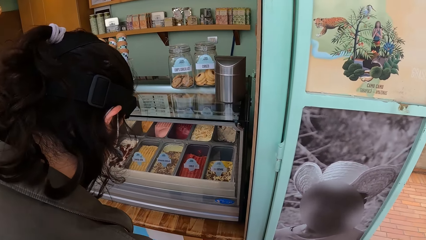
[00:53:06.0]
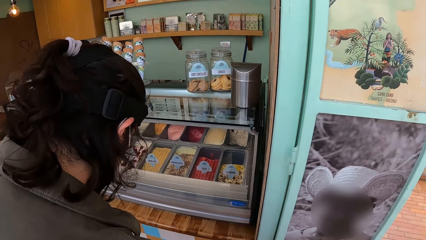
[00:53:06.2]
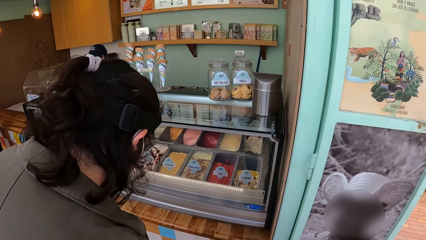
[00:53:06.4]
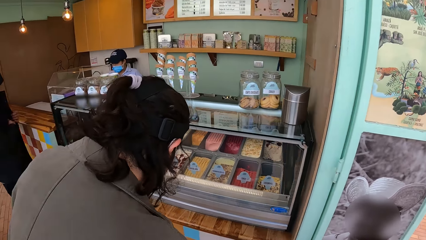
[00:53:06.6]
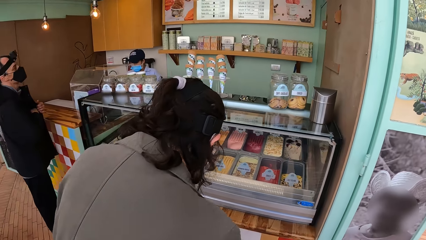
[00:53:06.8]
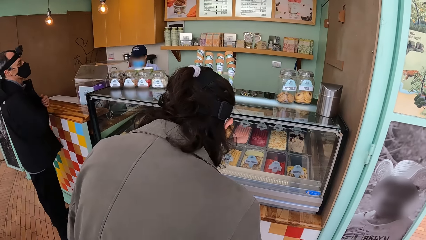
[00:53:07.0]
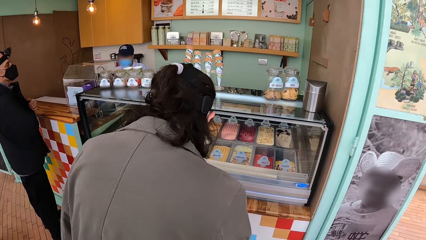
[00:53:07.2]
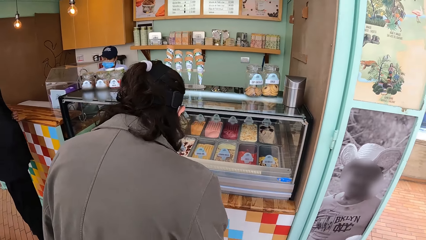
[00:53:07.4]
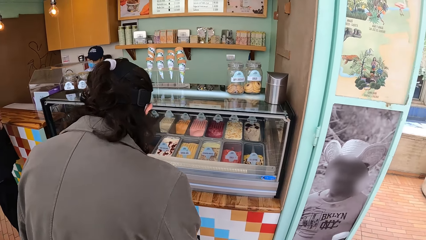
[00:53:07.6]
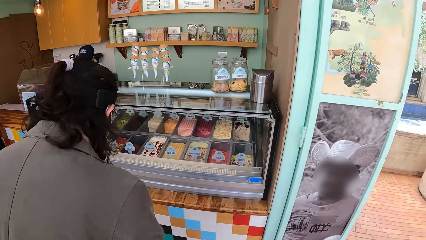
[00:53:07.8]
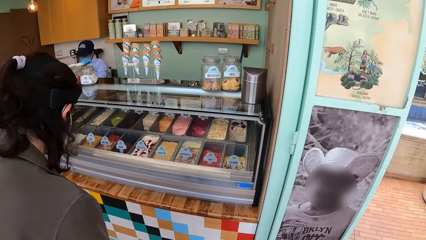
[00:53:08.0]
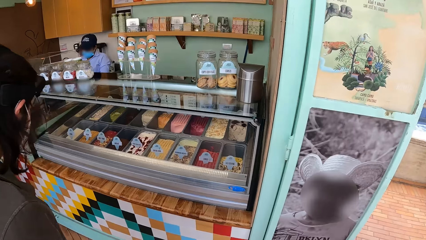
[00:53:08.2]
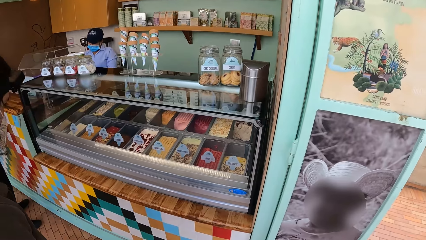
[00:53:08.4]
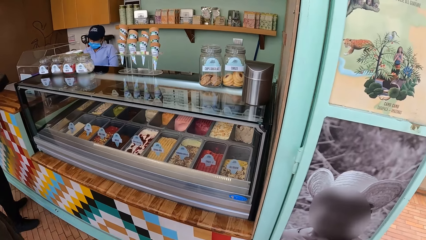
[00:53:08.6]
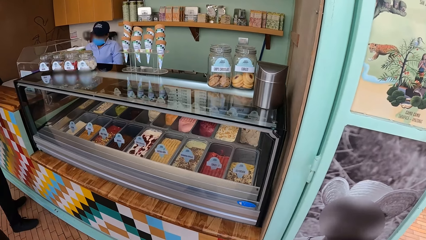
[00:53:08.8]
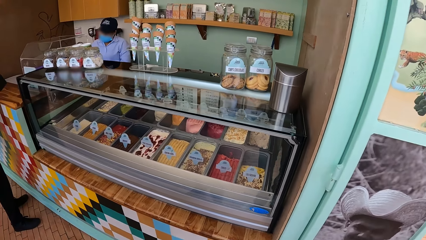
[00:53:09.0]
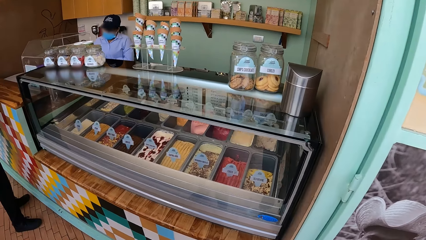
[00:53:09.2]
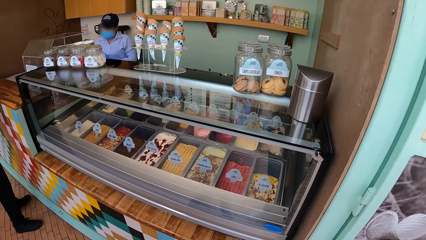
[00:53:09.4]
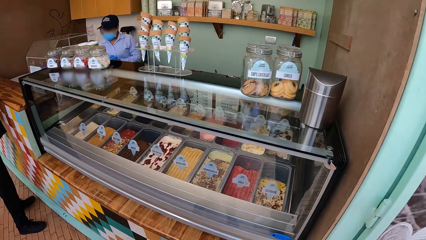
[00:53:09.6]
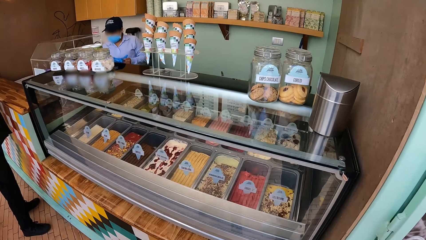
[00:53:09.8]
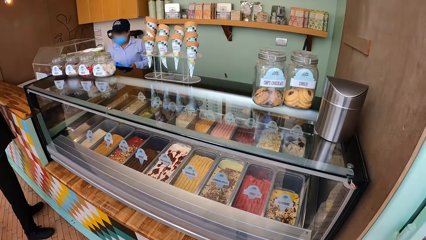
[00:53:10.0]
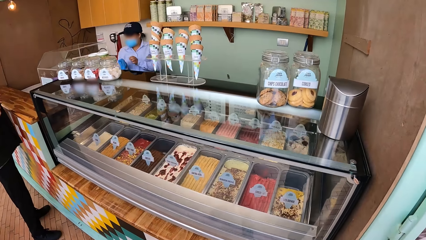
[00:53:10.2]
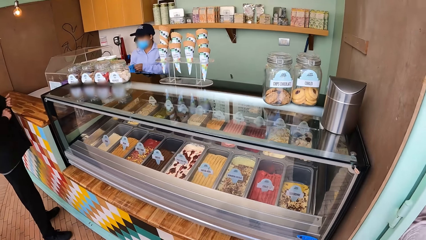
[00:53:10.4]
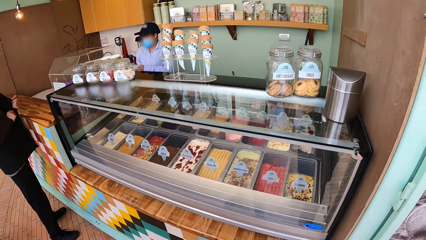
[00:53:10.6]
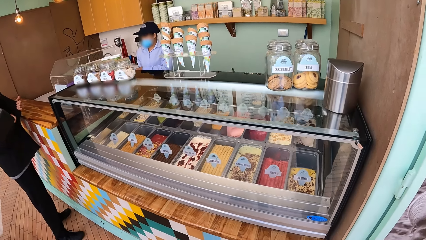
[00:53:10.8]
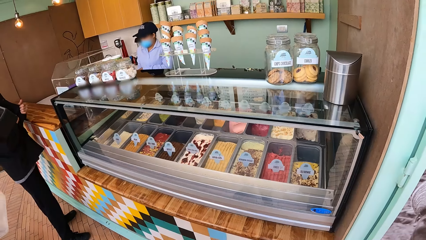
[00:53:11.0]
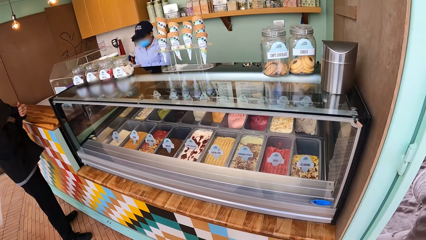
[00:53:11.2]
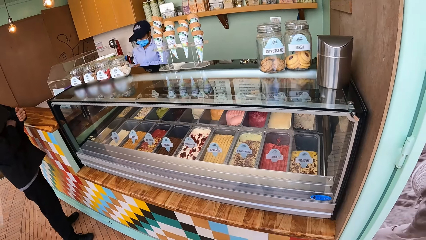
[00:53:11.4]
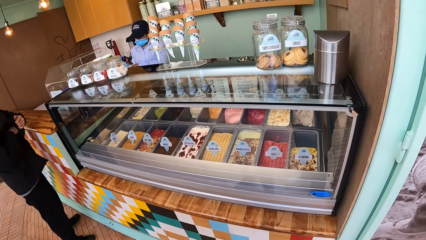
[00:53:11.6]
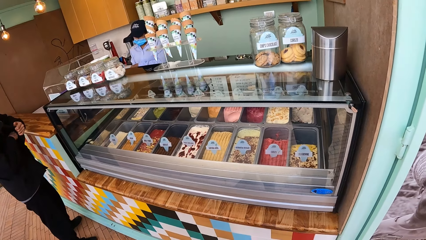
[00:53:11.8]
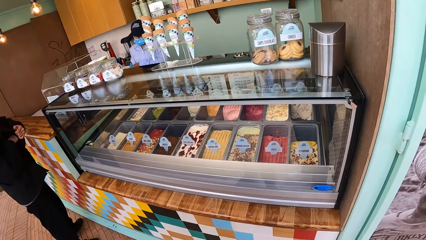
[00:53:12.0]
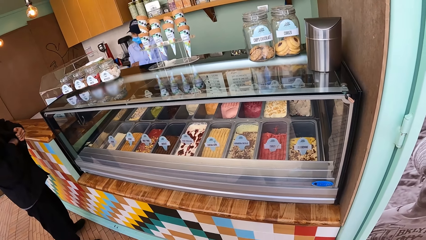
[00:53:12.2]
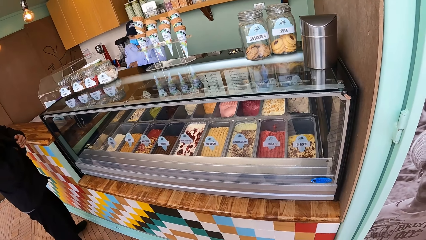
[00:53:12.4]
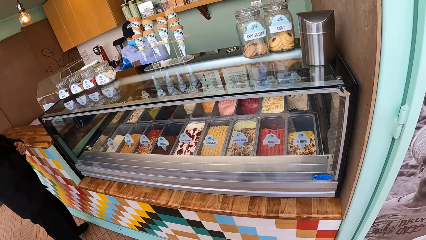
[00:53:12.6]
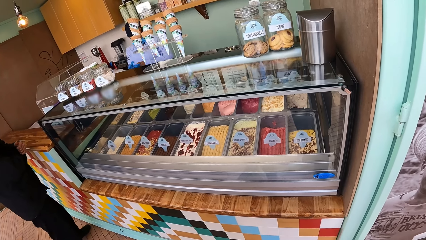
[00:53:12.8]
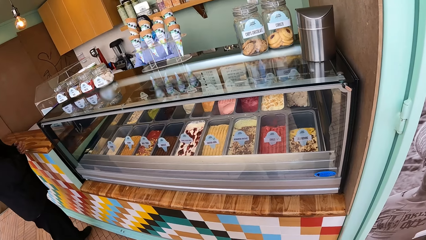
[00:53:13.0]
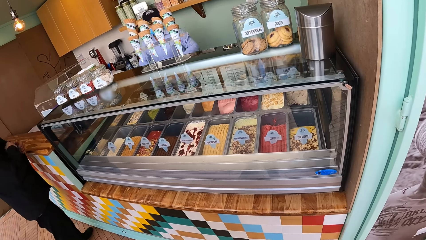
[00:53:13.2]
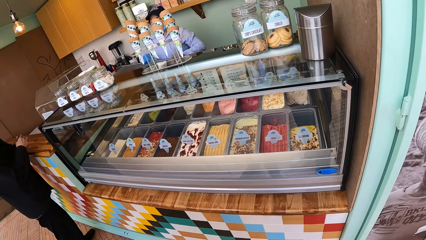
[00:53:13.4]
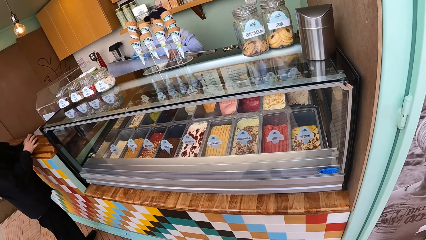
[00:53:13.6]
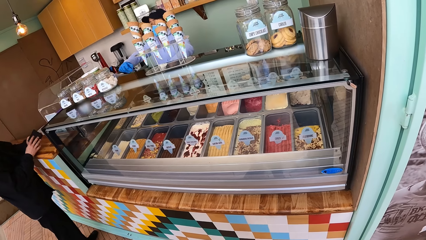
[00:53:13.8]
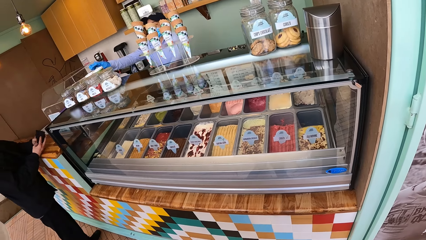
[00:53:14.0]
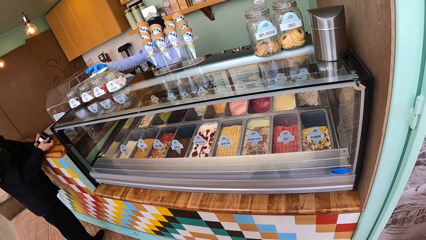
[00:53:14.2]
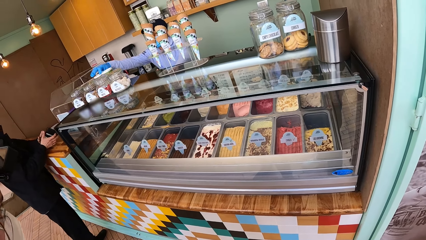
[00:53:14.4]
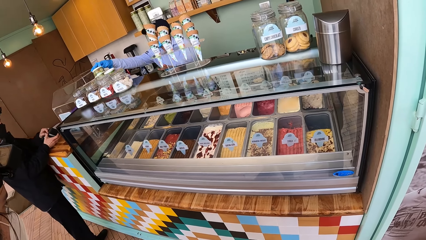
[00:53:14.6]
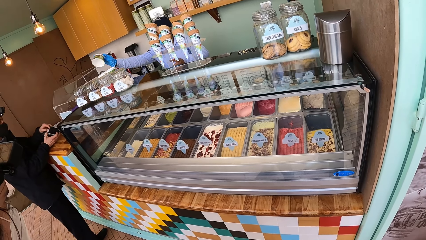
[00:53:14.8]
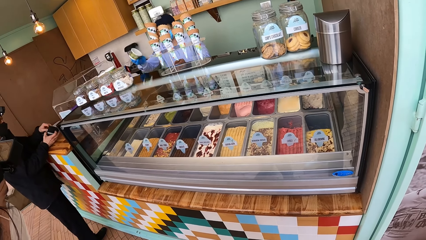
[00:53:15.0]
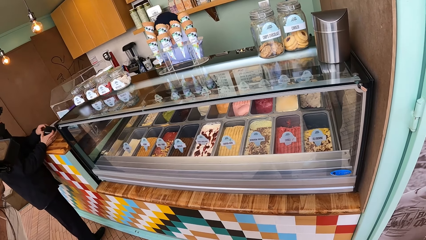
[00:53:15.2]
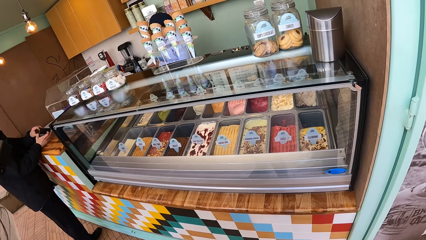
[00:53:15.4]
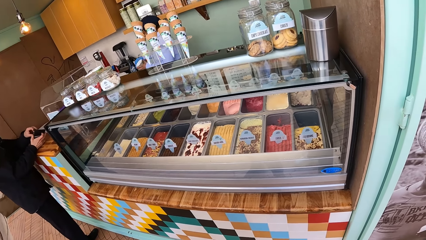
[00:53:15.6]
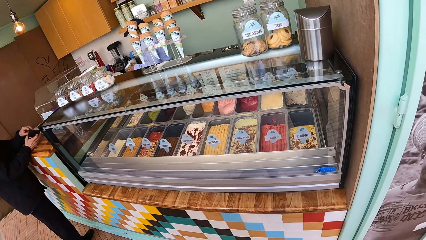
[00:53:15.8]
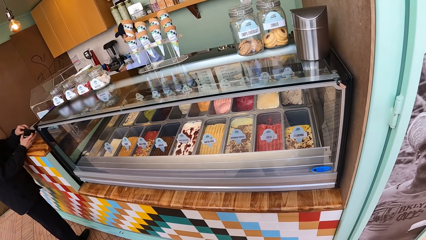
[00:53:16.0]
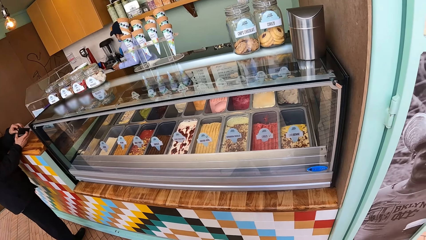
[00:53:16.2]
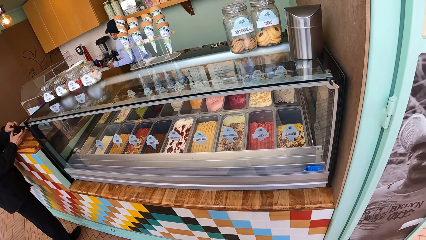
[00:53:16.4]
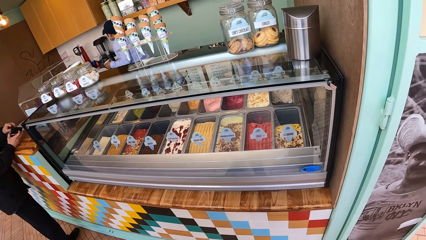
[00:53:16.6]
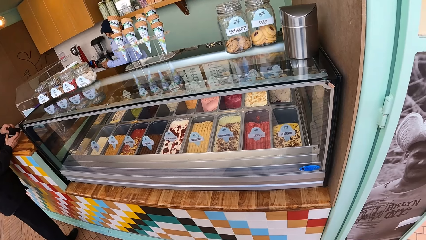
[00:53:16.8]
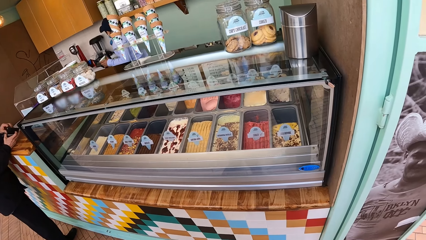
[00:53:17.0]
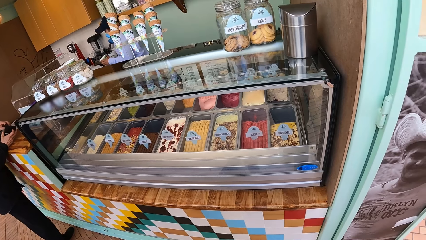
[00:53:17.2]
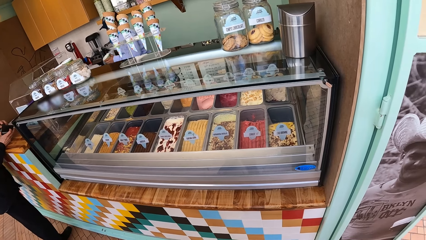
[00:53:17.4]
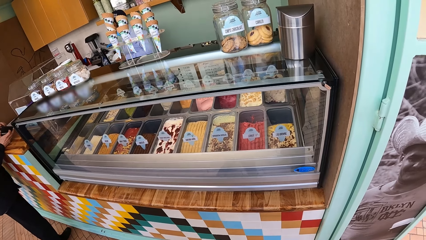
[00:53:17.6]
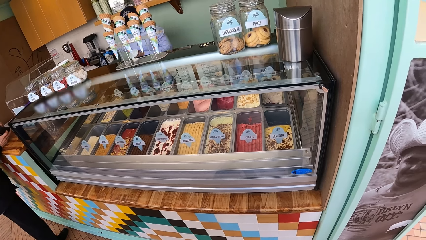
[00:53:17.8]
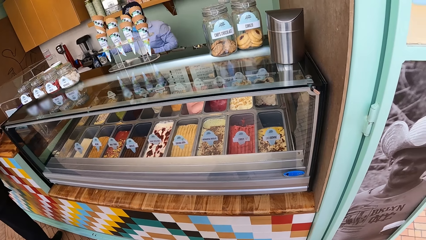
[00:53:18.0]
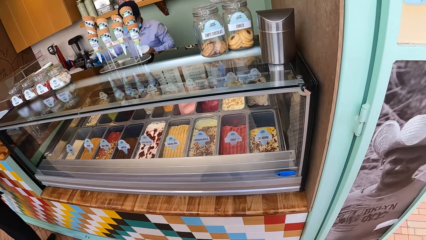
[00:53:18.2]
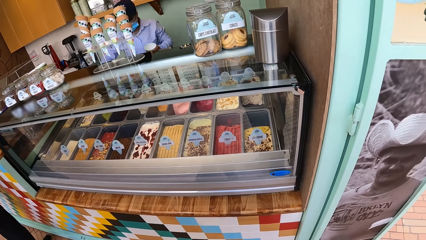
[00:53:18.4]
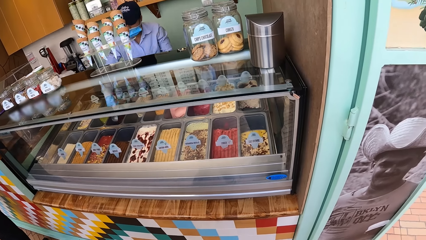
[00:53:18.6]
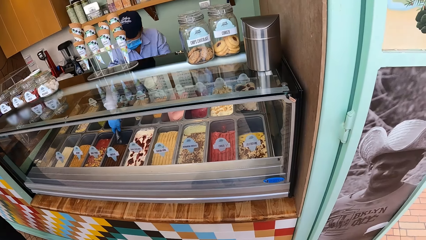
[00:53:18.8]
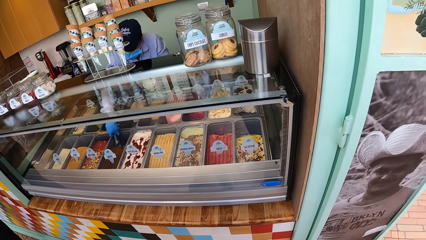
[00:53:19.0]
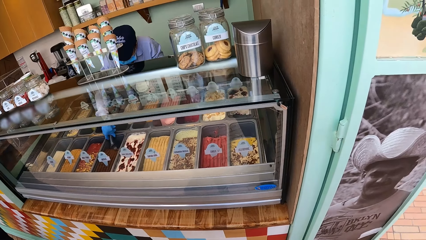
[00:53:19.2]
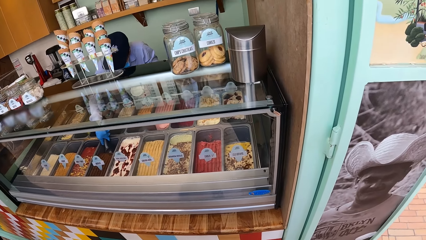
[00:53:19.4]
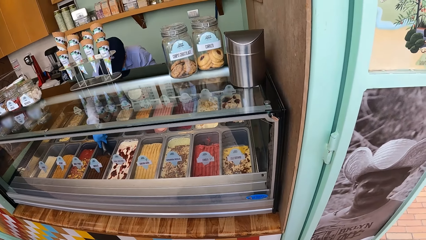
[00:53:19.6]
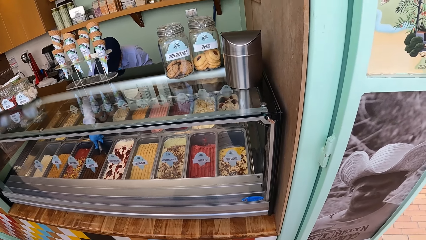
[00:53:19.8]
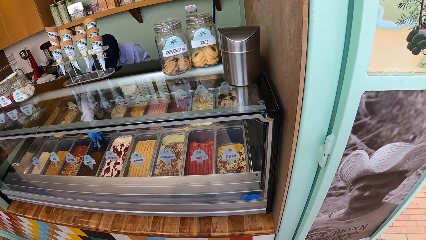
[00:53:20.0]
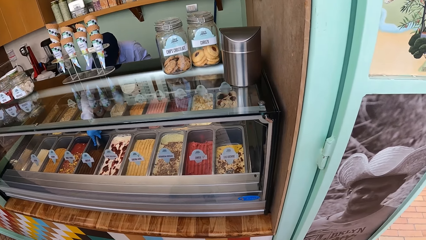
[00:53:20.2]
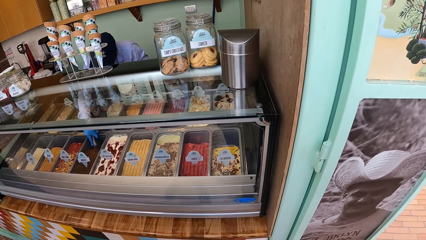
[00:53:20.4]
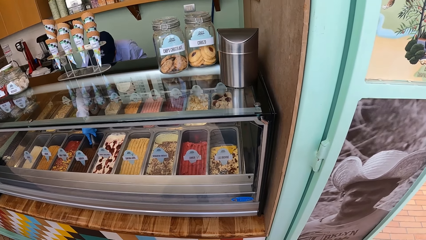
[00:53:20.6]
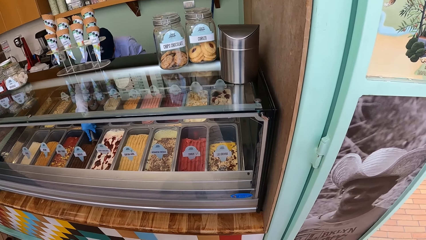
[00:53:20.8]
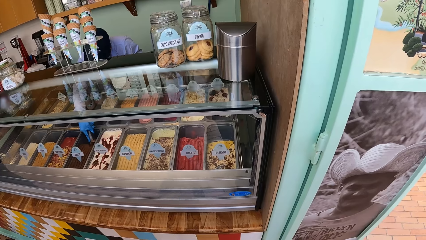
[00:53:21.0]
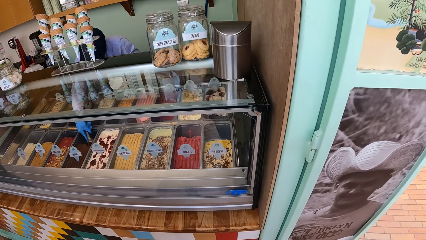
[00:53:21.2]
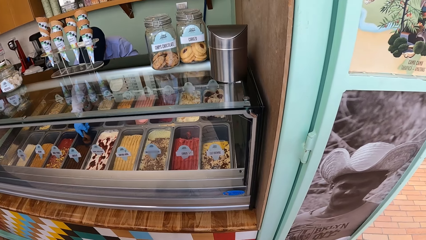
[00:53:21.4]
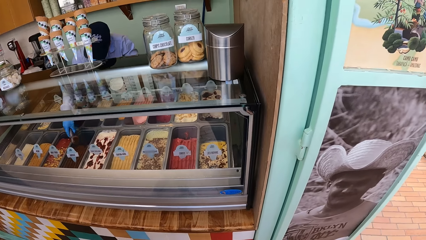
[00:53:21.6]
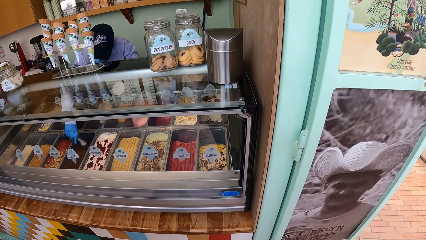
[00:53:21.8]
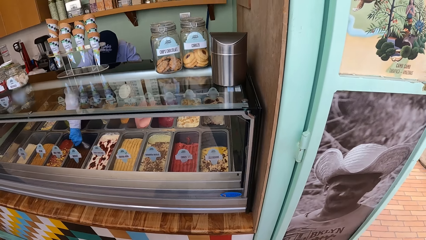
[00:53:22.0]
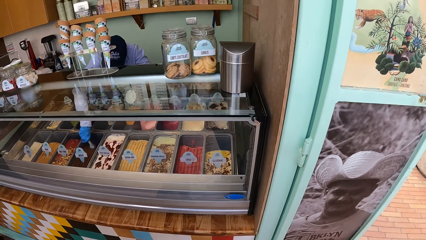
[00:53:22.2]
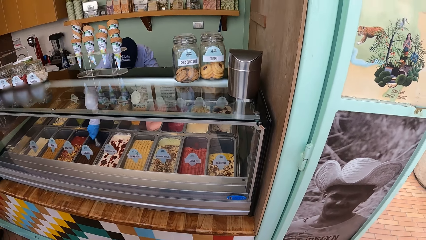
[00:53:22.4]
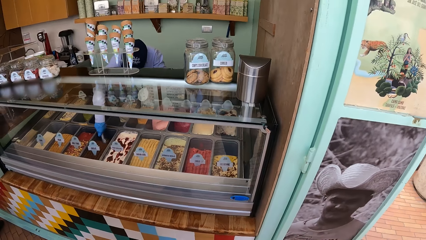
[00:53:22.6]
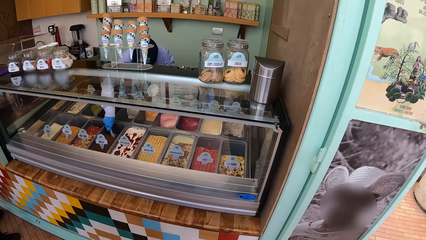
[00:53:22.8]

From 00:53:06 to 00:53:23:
The camera wearer stares at the ice cream in the glass display. A man interacts with a woman. The woman wears a polythene bag on her right hand. The man brings out a wallet from his pocket with his right hand. The woman opens a display glass with her hands. The man holds the wallet with both hands. The woman picks up a cup from the display glass with her right hand. The woman passes the cup in her right hand to her left hand. The woman picks up an ice cream spoon from a table with her right hand. The woman mixes ice cream in a plate in the display glass with the spoon in her right hand. The woman scoops the ice cream in the container.
